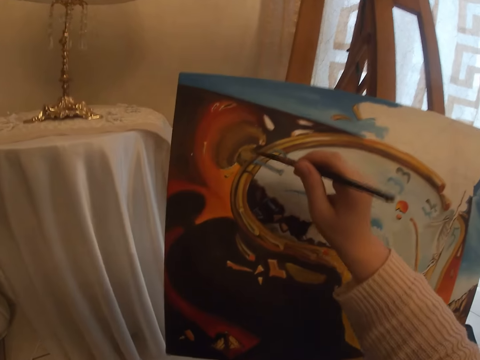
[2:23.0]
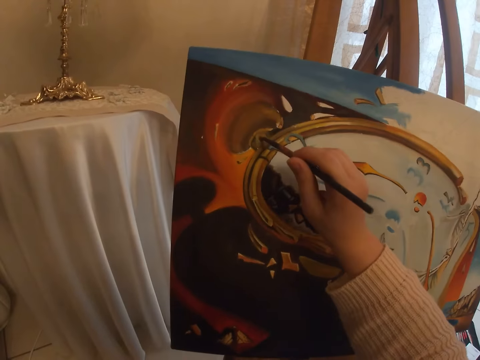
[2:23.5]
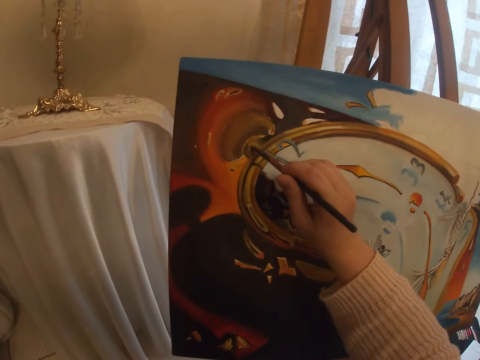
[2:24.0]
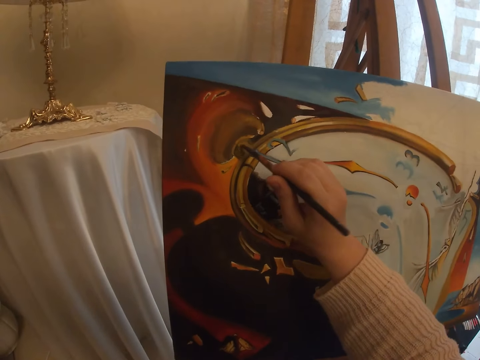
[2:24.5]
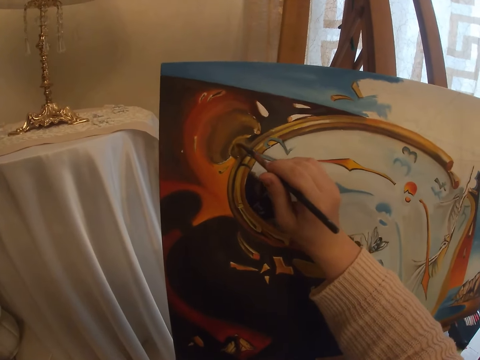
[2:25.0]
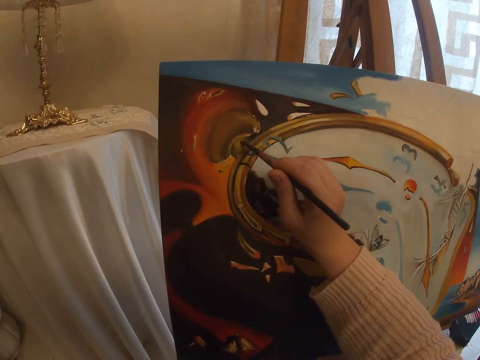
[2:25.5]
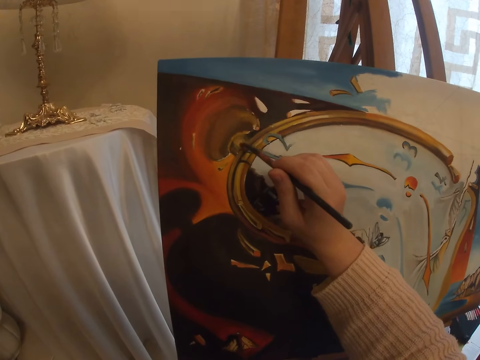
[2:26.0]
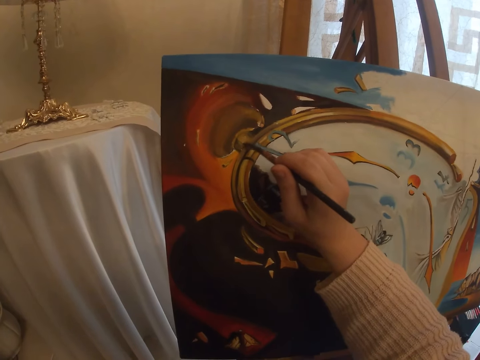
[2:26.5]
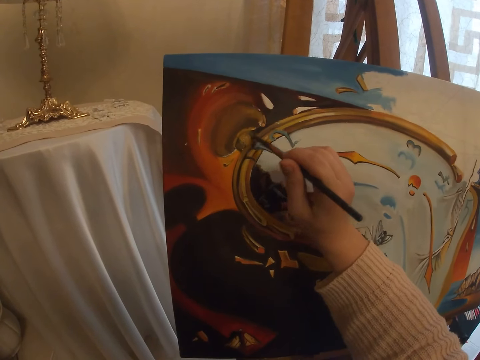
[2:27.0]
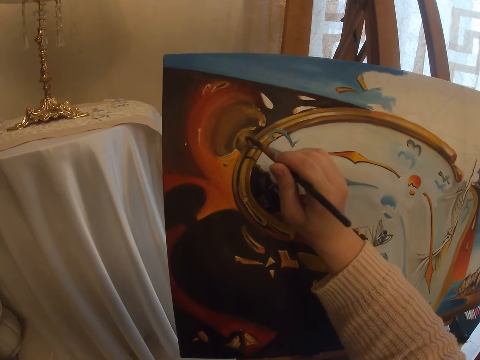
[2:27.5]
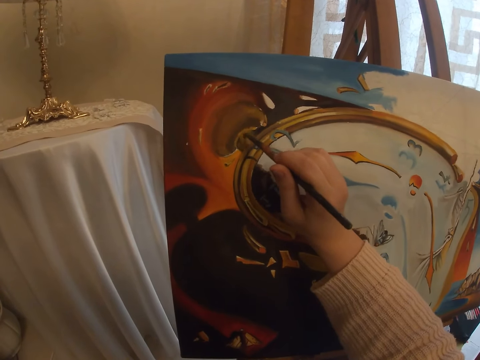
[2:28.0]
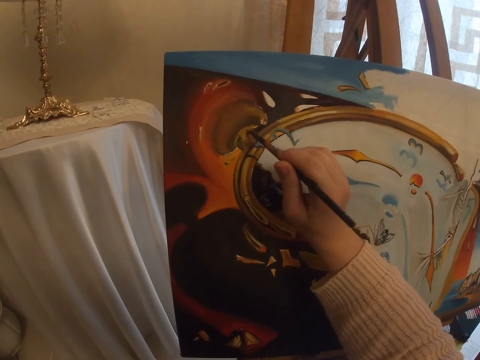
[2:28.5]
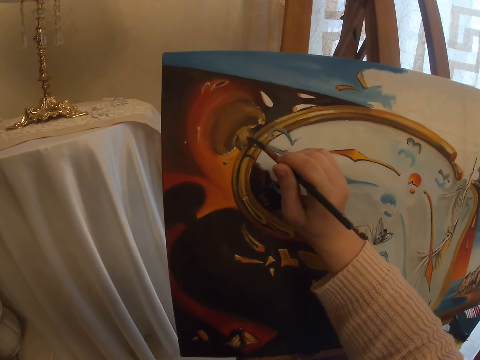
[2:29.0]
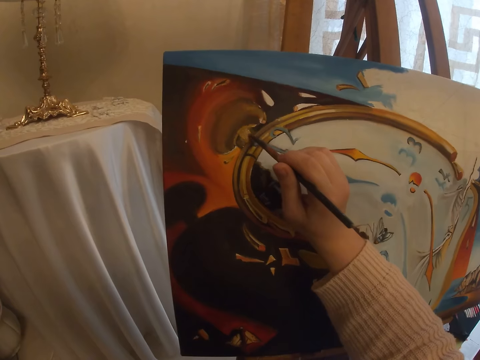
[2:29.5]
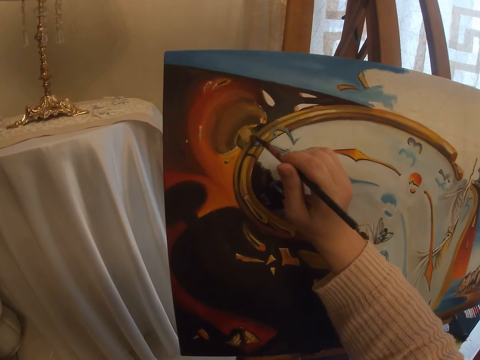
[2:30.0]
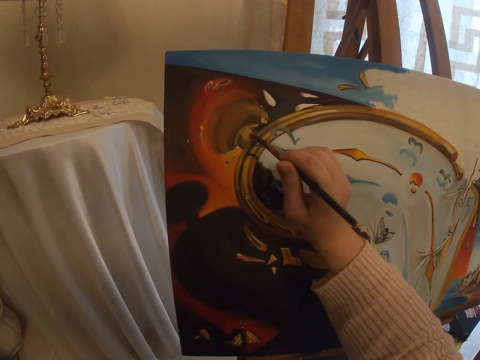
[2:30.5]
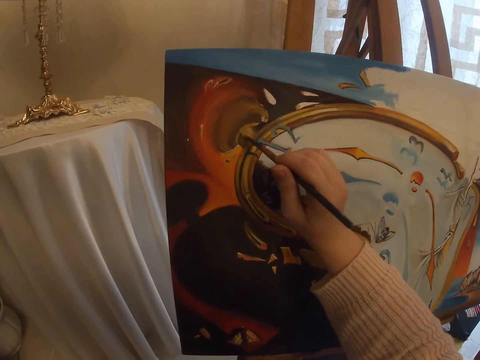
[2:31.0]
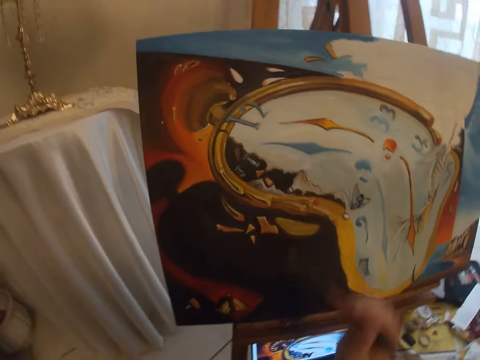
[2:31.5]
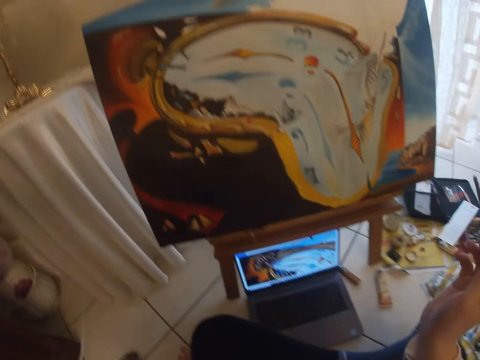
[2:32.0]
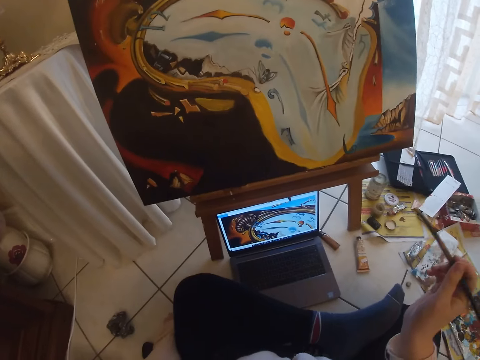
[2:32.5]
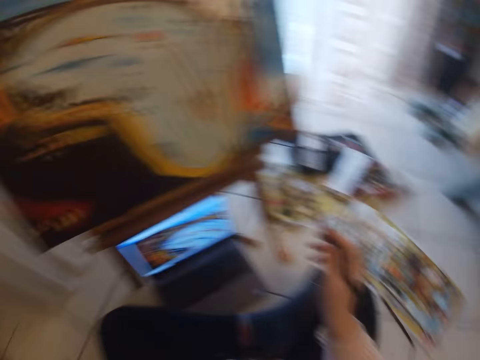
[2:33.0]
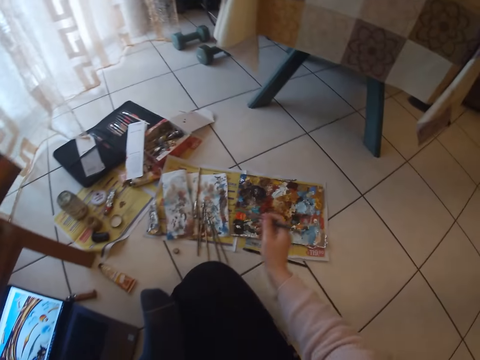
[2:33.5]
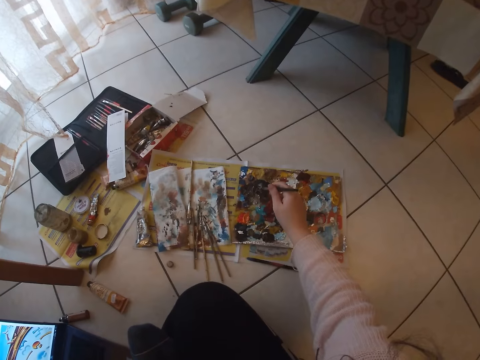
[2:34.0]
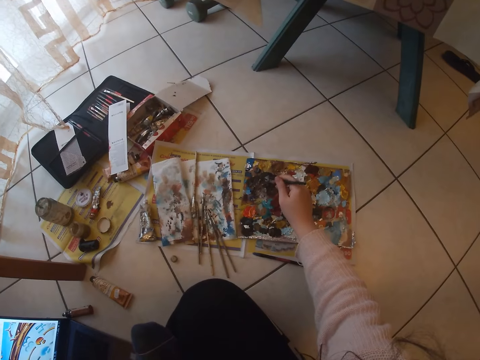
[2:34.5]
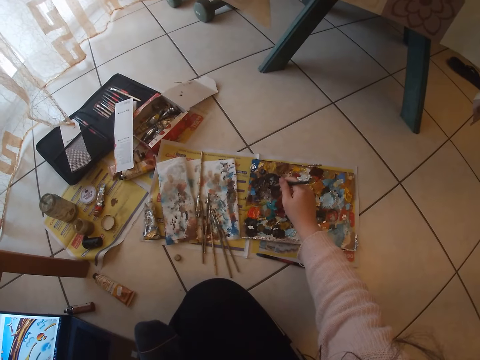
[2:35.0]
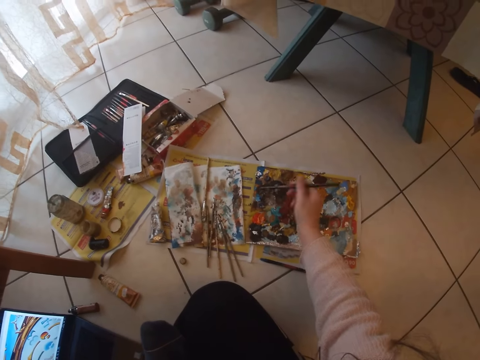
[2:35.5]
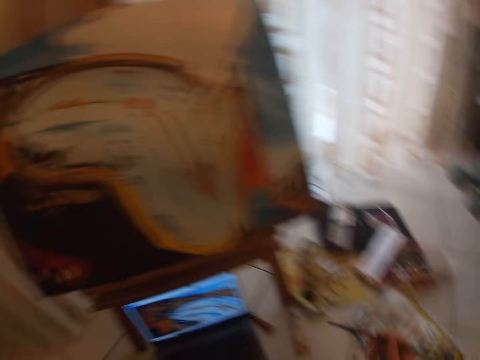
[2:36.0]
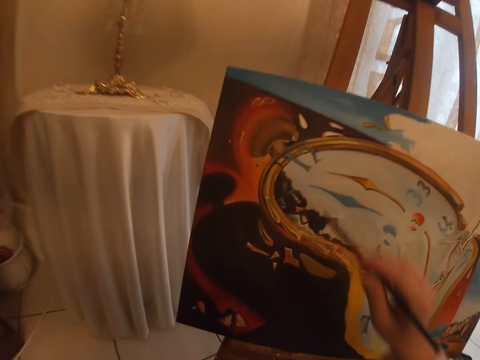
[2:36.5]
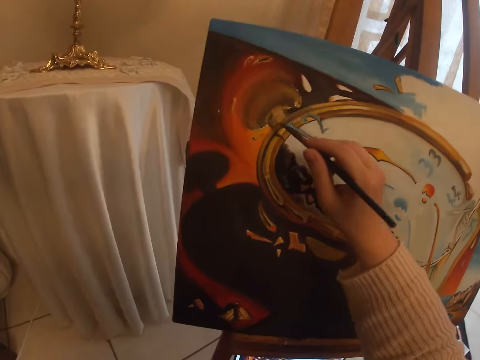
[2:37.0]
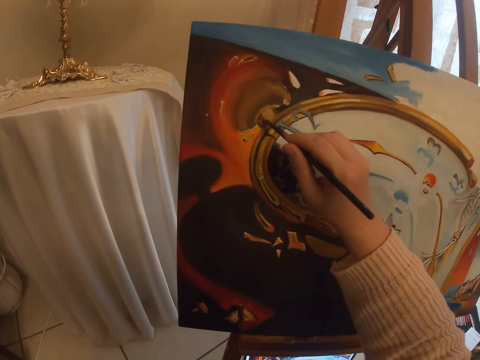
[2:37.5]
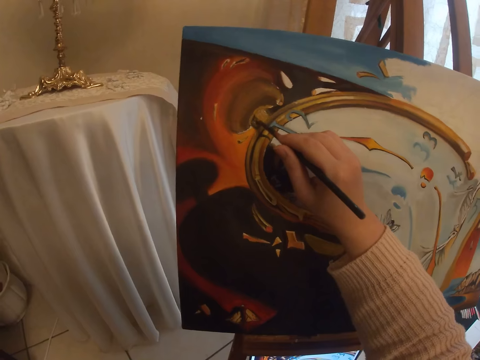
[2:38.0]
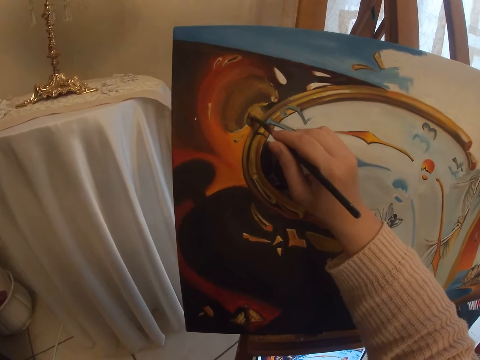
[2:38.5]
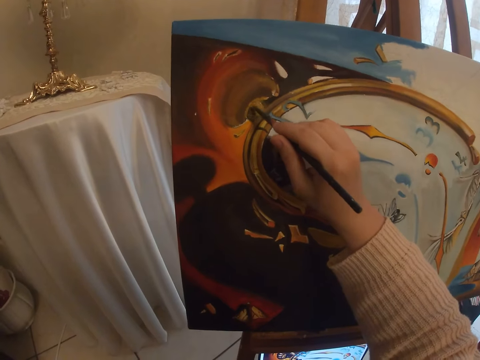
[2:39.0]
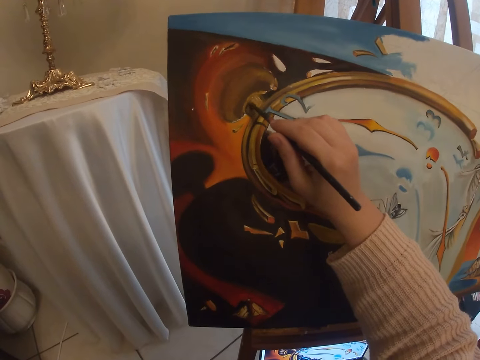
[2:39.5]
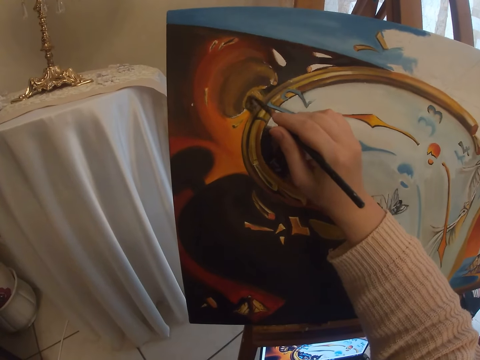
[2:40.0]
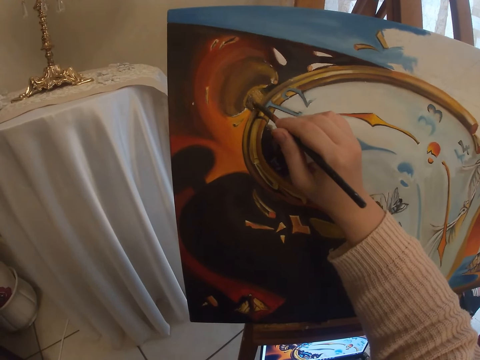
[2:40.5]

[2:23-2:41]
The camera wearer paints with the paint brush on the art work on the canvas. She checks the screen of the laptop. She picks paint from the paint board with the brush in her right hand. She paints with the brush on the art work on the canvas.

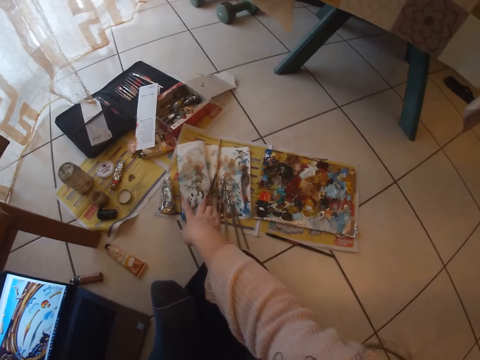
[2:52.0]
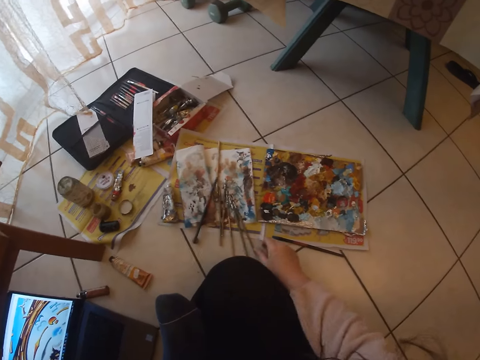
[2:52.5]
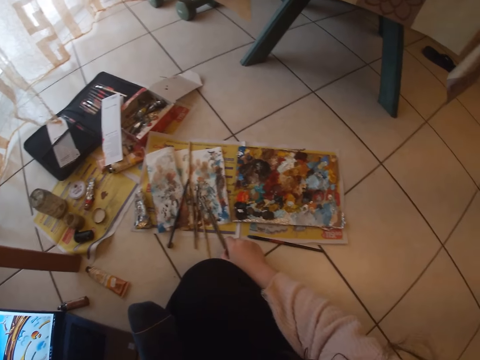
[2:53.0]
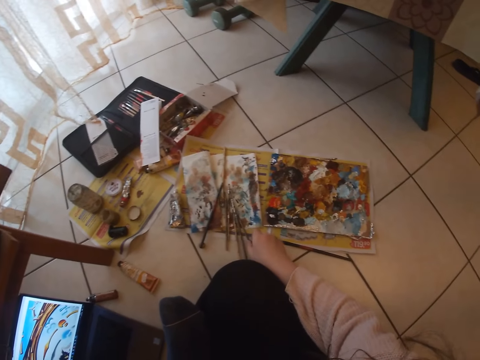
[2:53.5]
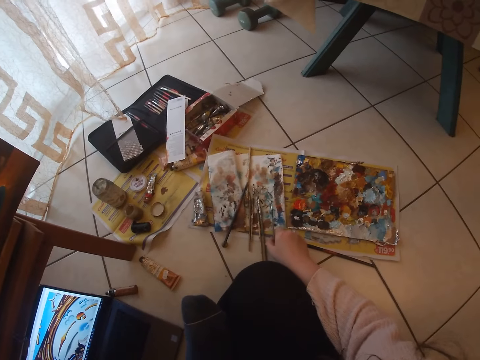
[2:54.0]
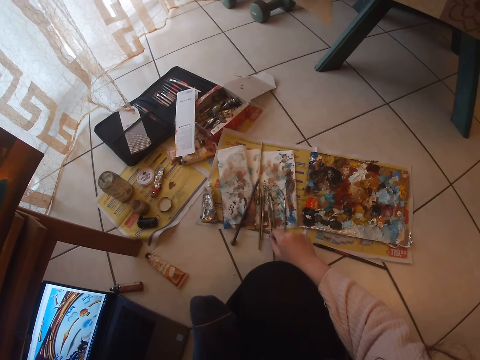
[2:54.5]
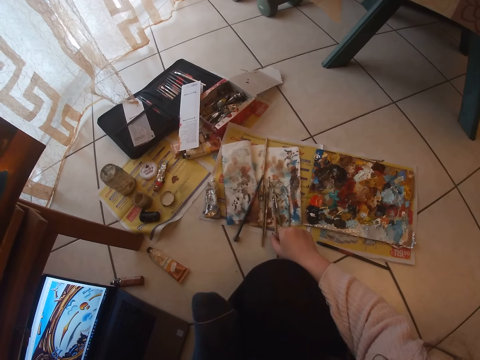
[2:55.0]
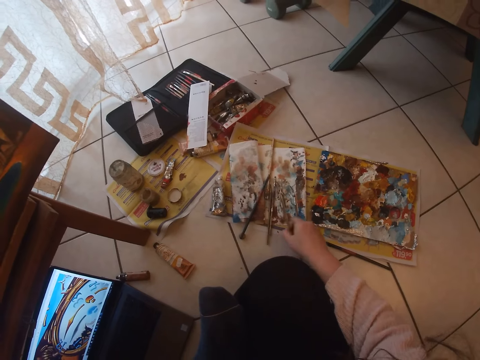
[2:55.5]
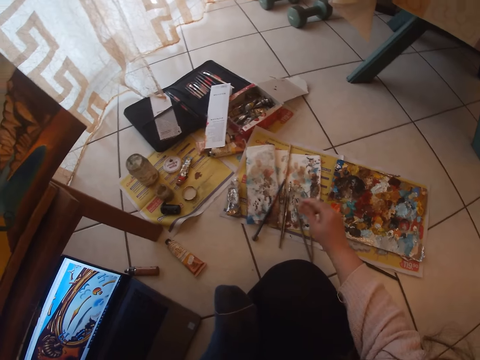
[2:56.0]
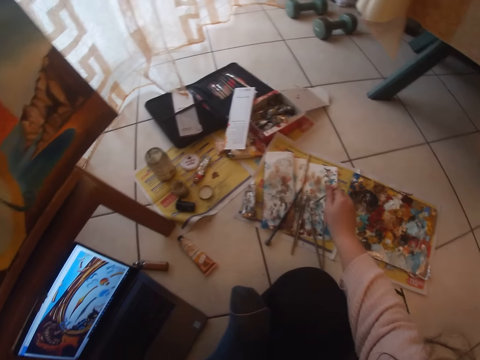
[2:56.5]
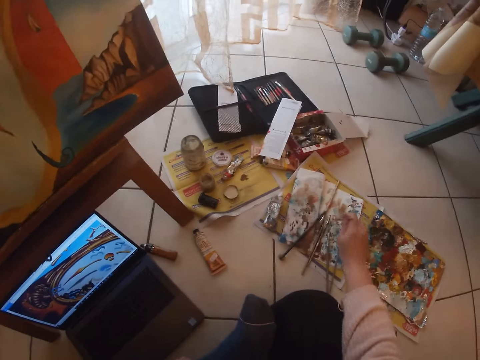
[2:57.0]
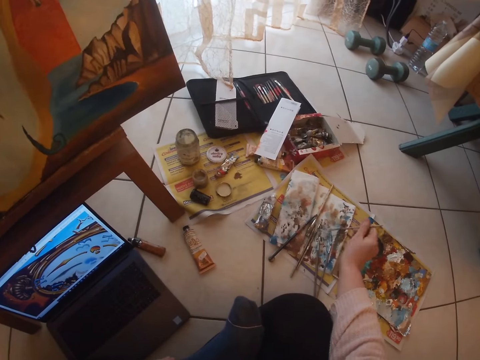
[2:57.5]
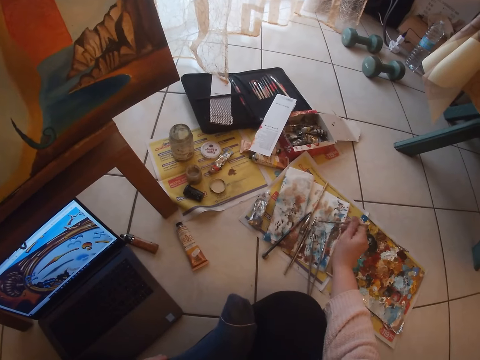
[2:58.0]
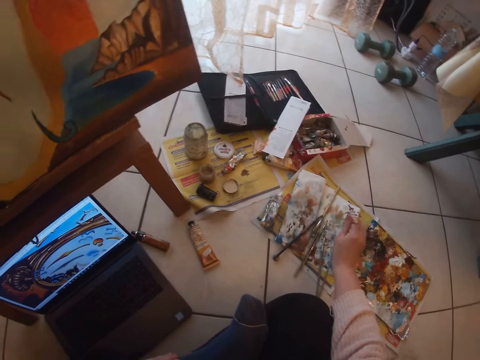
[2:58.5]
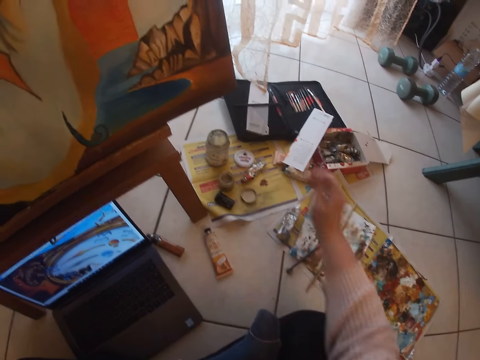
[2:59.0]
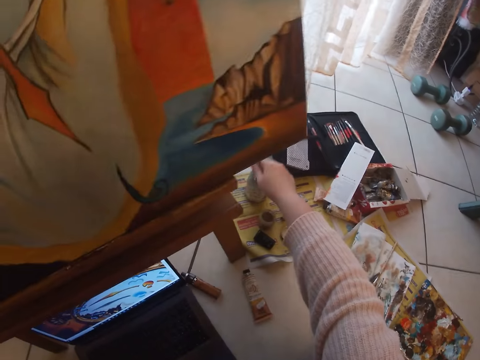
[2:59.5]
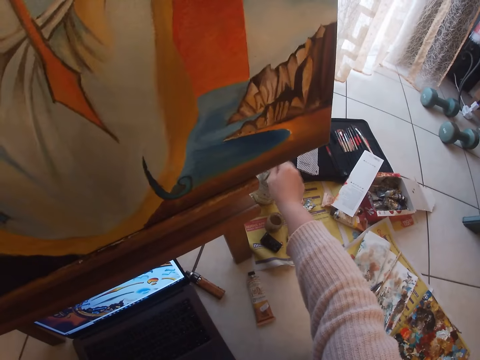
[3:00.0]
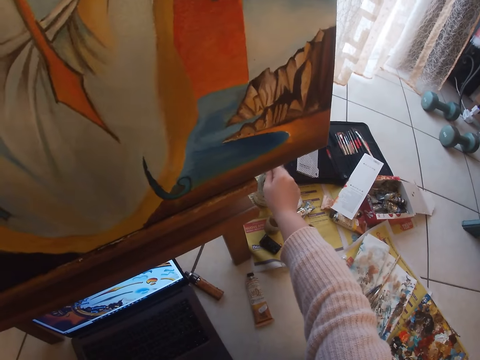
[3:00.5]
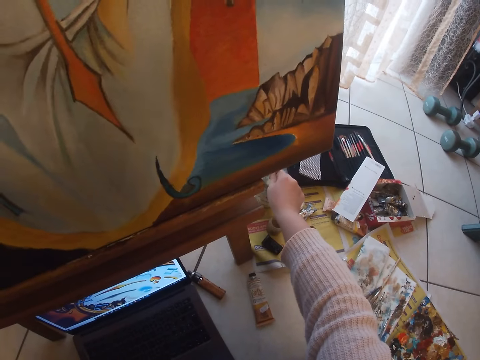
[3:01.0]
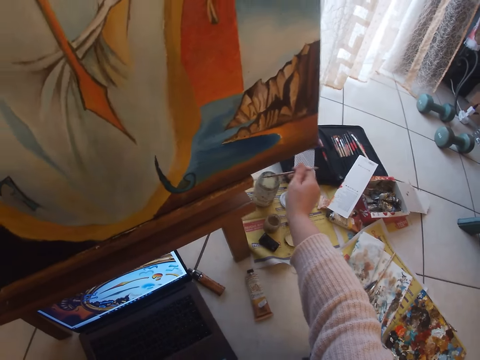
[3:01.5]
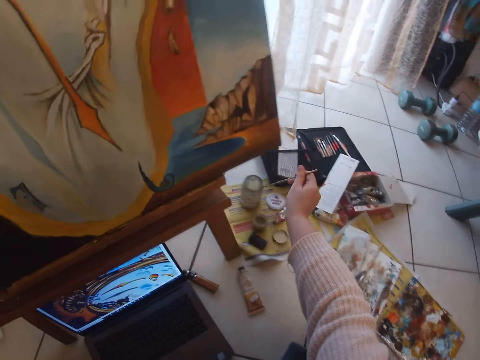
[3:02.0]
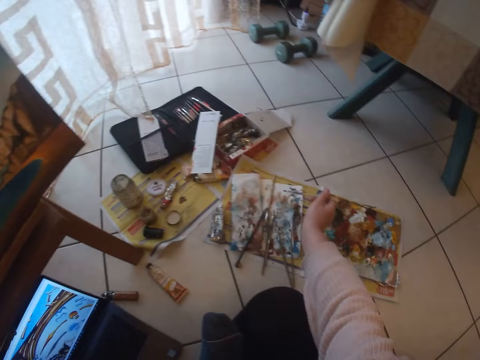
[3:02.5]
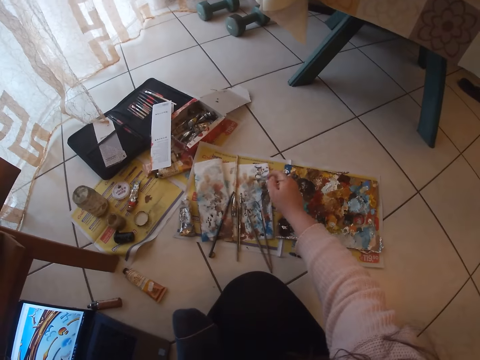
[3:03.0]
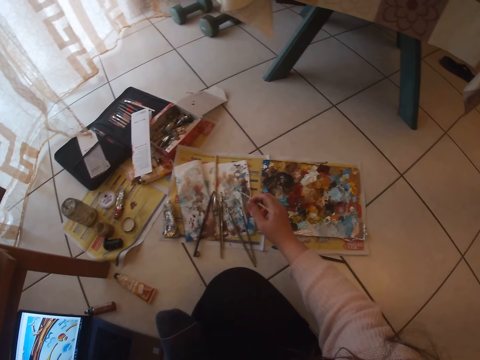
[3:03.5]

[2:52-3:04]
The camera wearer drops the paint brush in her right hand. She picks another paint brush from the floor with her right hand. She cleans the paint brush on a paper on the floor. She dips the paint brush in a paint can. She cleans the paint brush in a cup on the floor. She cleans the paint brush on the paper on the floor.
